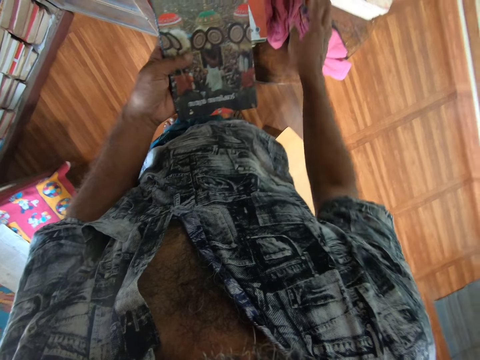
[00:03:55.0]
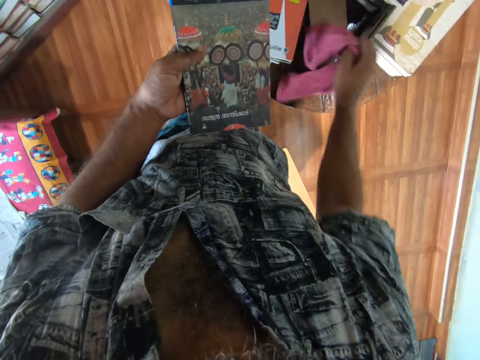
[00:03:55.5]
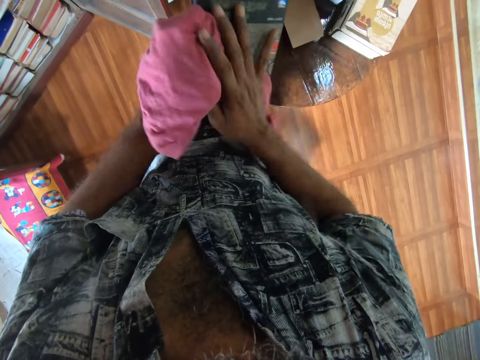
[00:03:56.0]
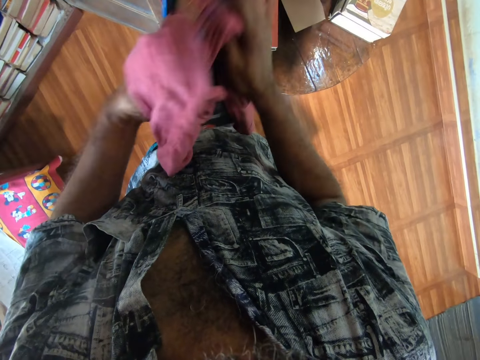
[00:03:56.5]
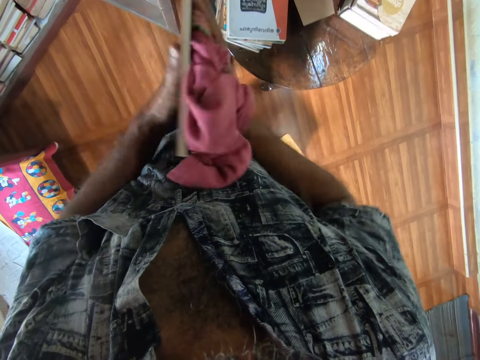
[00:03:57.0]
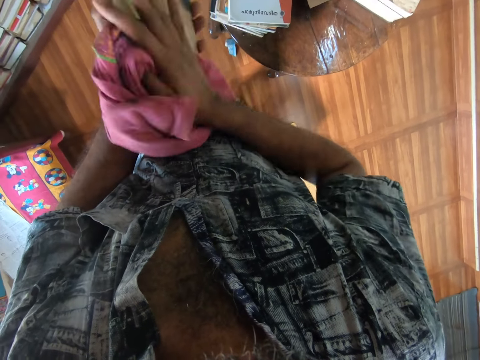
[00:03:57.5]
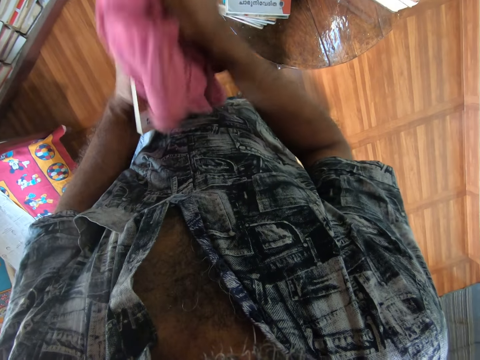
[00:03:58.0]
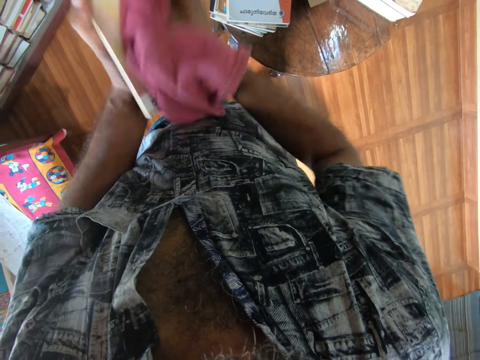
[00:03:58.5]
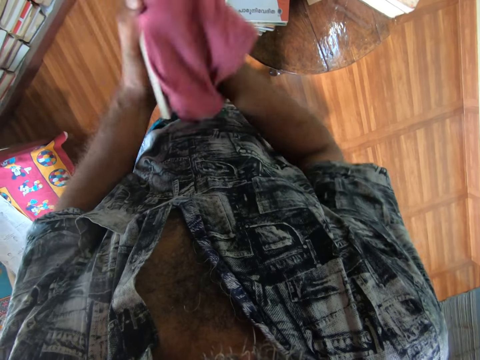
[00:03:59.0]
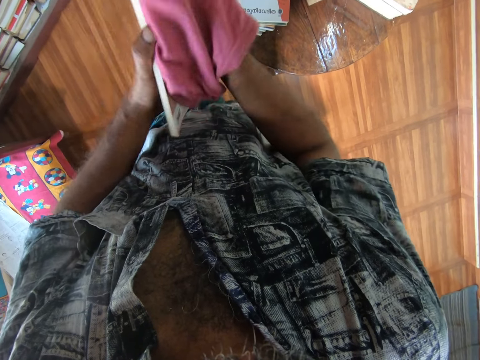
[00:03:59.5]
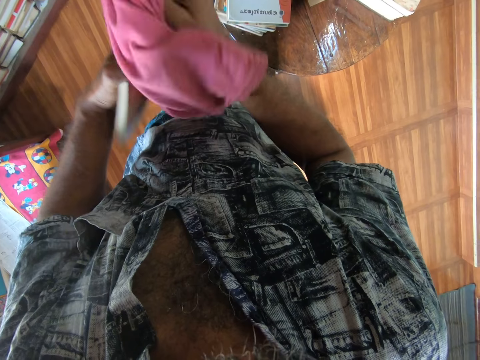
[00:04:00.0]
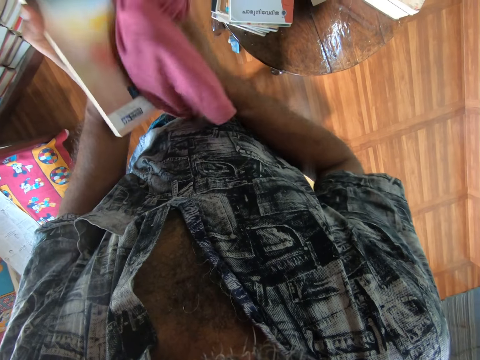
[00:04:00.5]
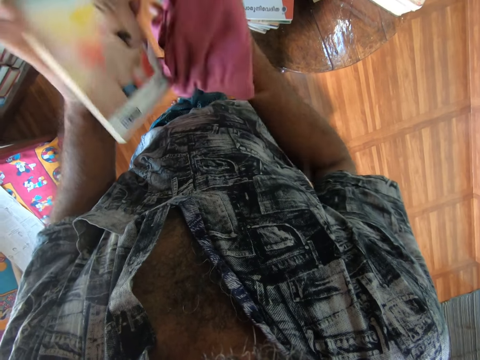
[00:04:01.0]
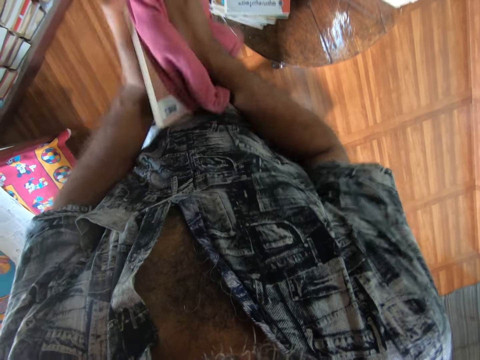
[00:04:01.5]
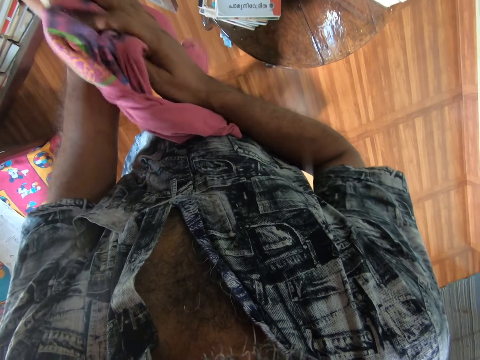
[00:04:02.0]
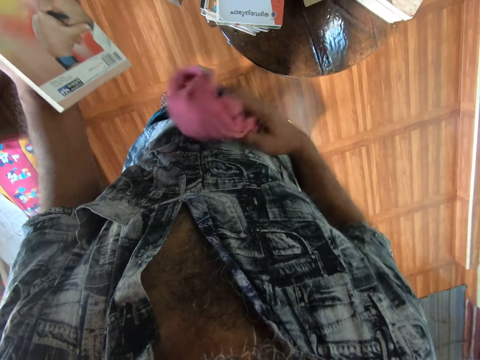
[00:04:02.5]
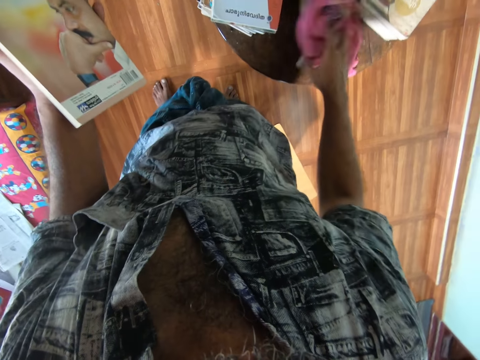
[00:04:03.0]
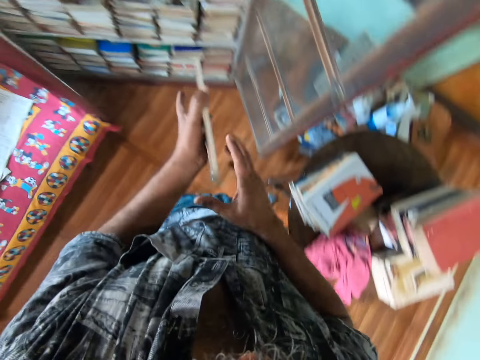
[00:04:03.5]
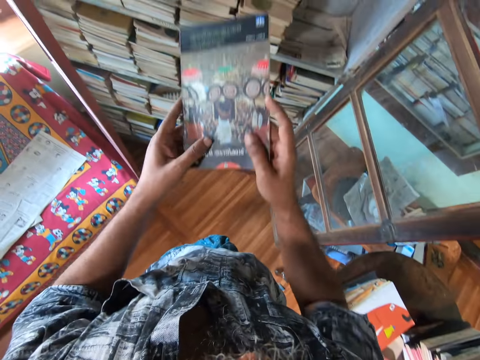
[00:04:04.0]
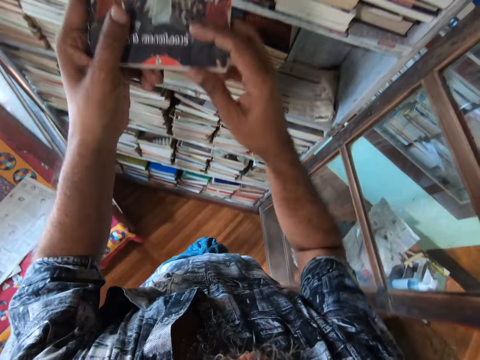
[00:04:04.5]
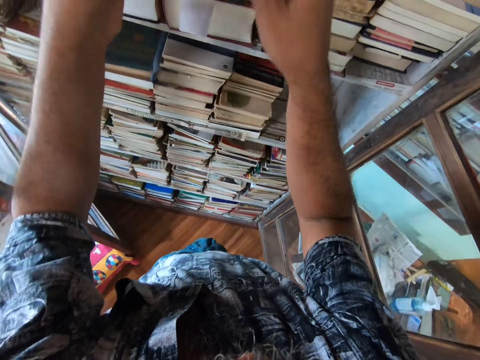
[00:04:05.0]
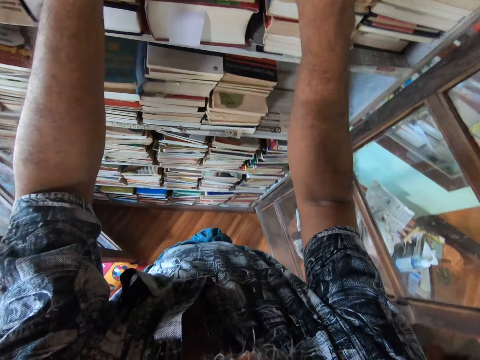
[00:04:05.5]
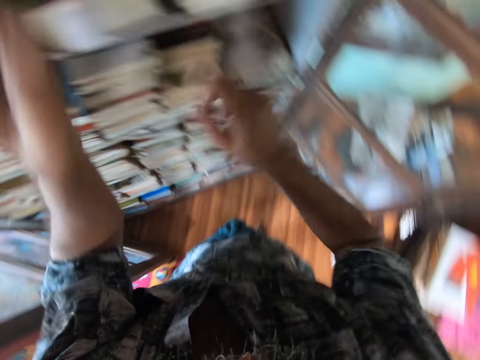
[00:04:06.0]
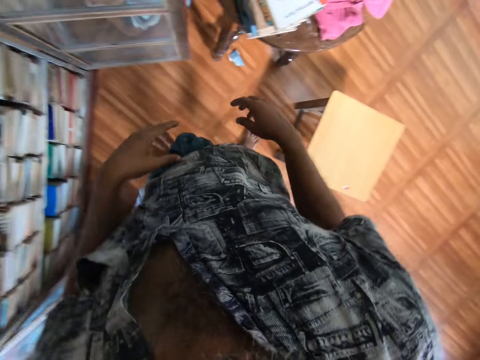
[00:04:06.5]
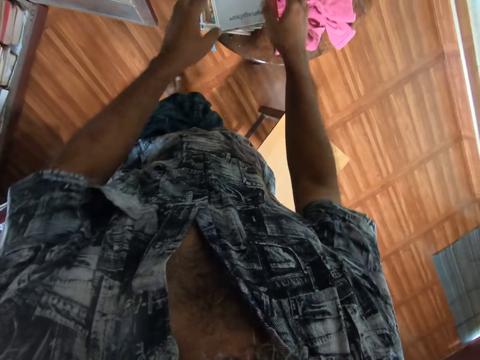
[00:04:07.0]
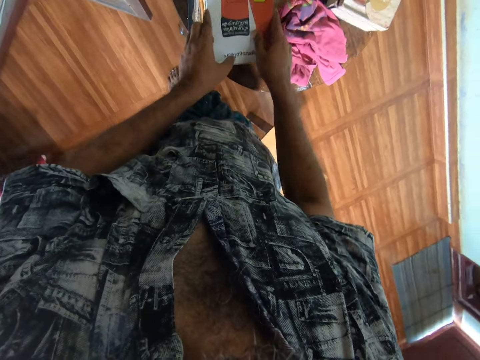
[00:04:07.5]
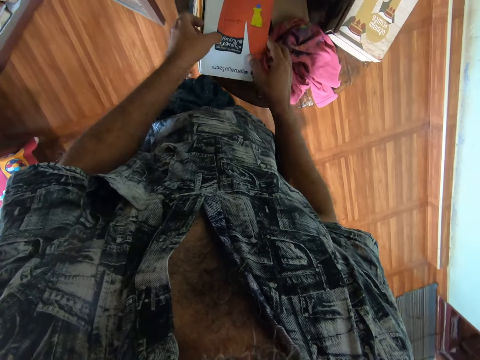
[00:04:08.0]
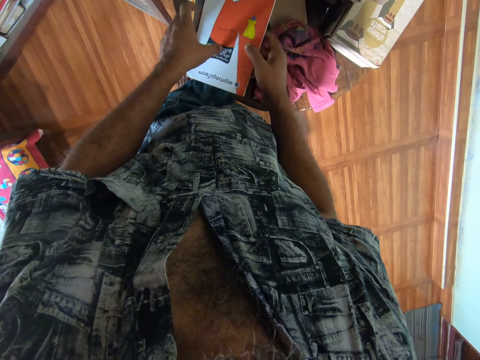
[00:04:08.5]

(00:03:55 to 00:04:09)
The camera wearer picks the towel from the table. They wipe the book with the towel. They place the towel on the table. They place the book on the cupboard shelf. They turn right. They pick the book from the table.

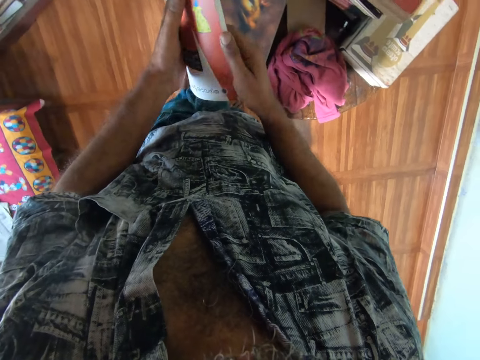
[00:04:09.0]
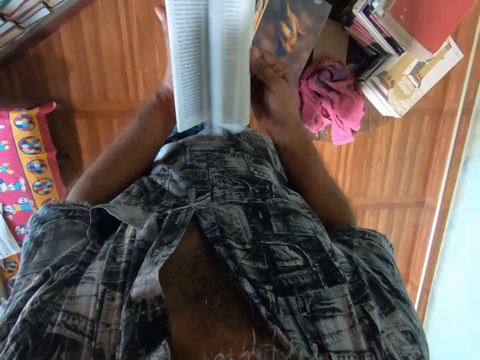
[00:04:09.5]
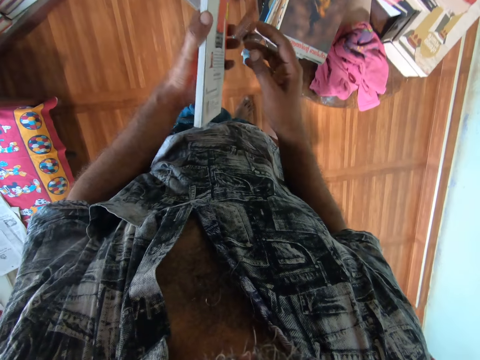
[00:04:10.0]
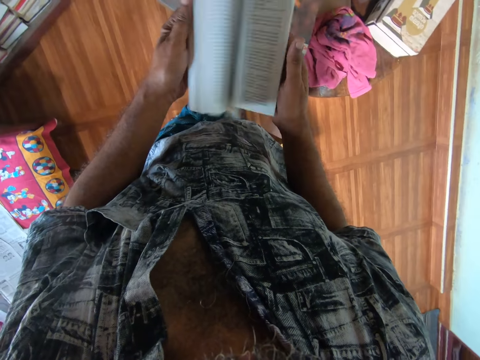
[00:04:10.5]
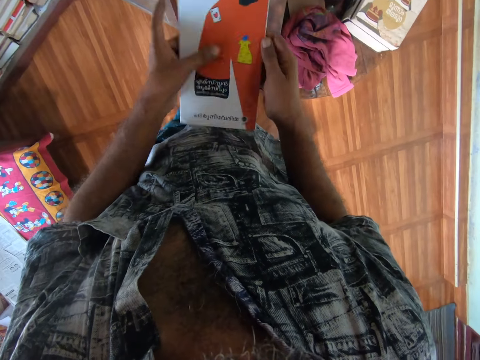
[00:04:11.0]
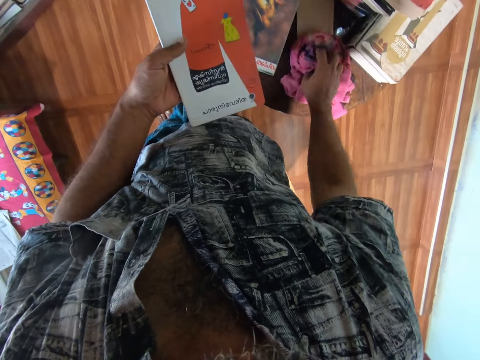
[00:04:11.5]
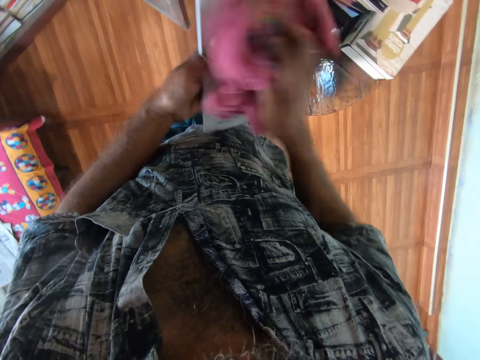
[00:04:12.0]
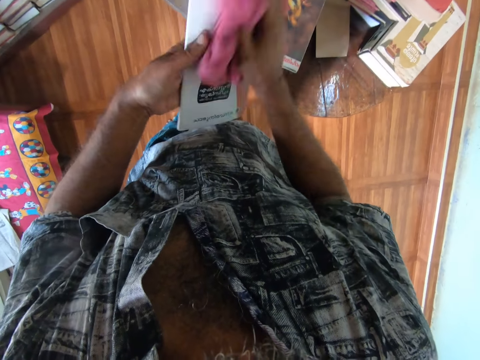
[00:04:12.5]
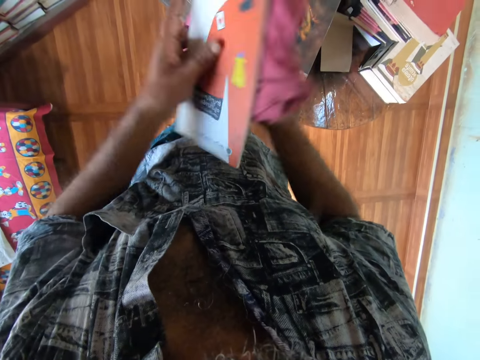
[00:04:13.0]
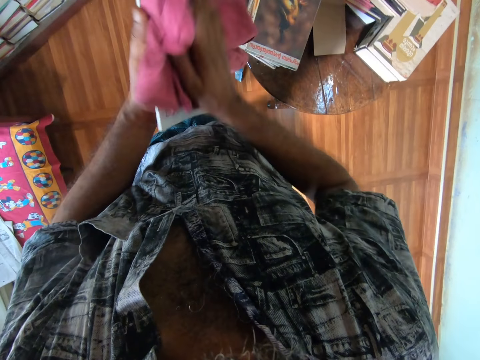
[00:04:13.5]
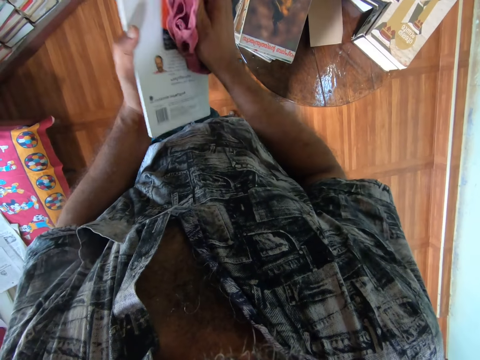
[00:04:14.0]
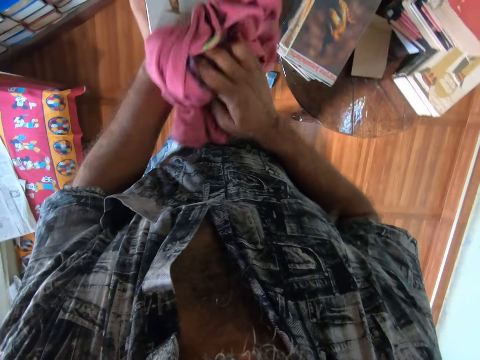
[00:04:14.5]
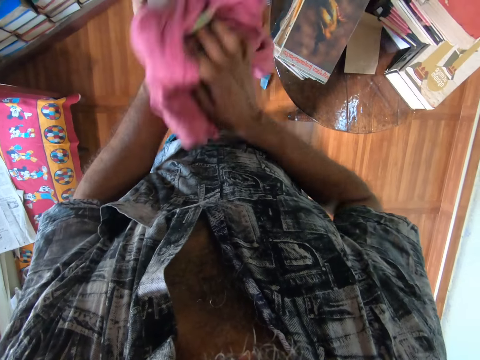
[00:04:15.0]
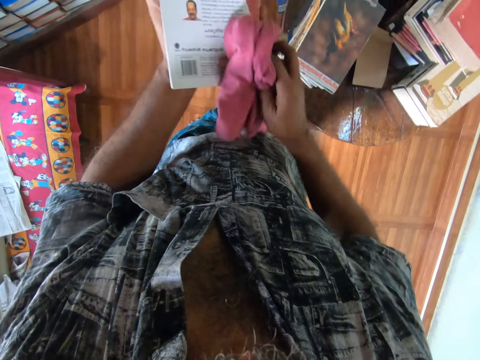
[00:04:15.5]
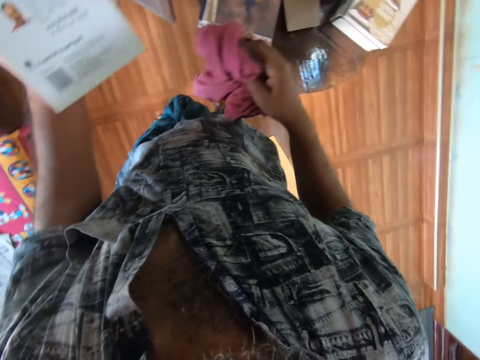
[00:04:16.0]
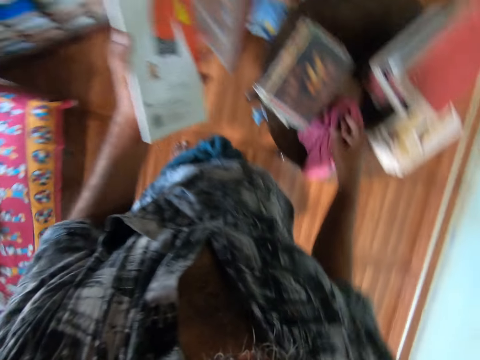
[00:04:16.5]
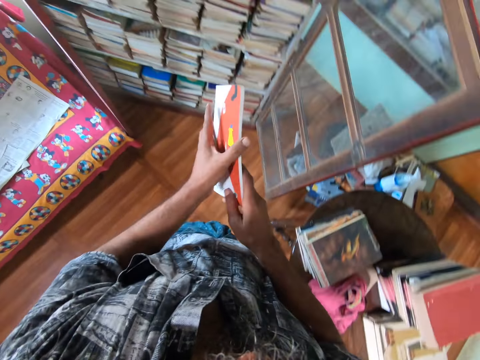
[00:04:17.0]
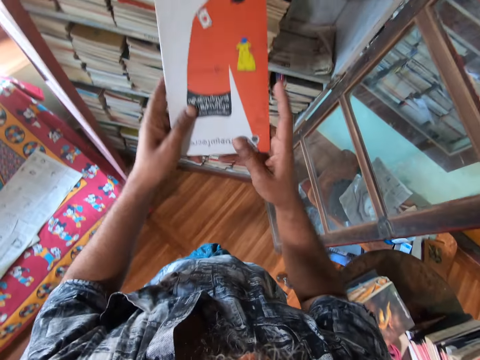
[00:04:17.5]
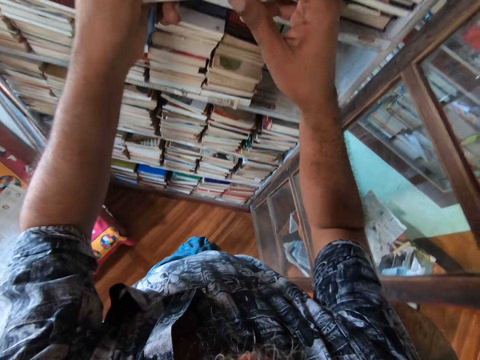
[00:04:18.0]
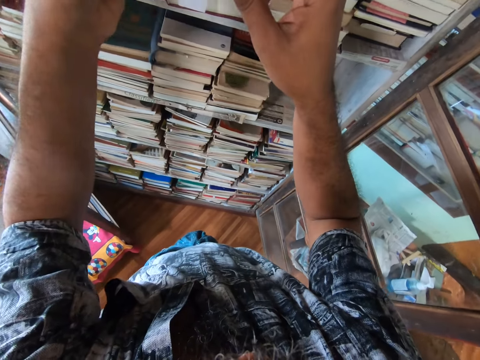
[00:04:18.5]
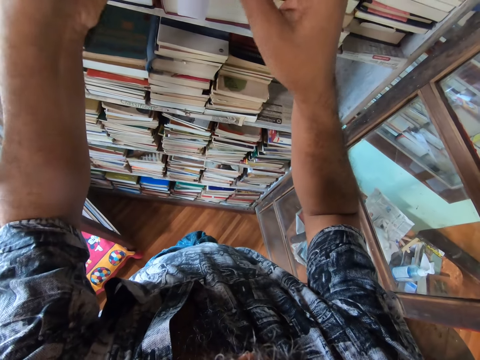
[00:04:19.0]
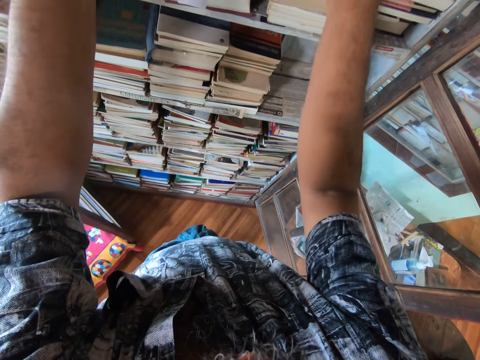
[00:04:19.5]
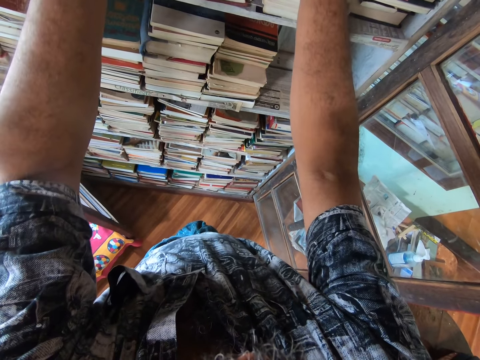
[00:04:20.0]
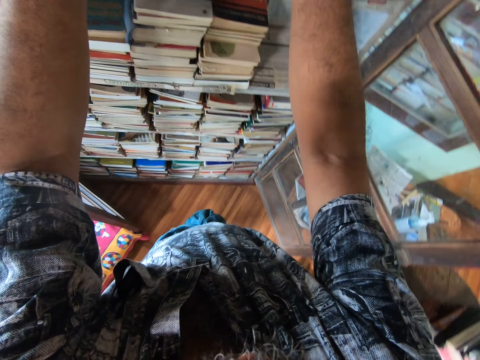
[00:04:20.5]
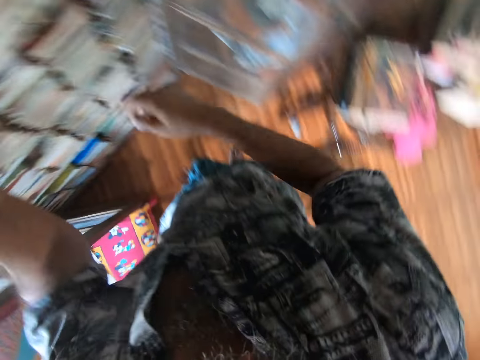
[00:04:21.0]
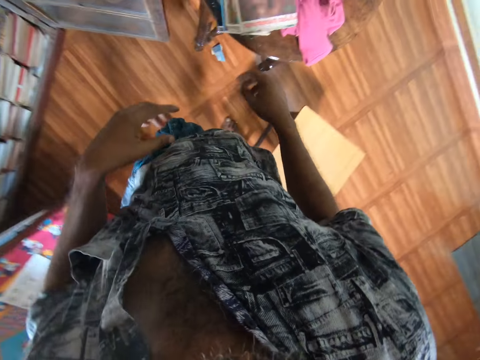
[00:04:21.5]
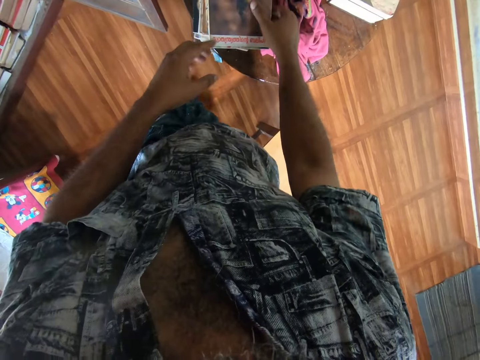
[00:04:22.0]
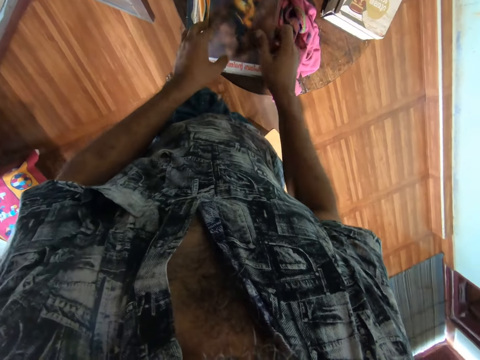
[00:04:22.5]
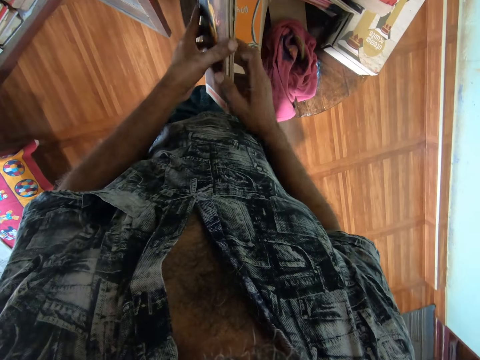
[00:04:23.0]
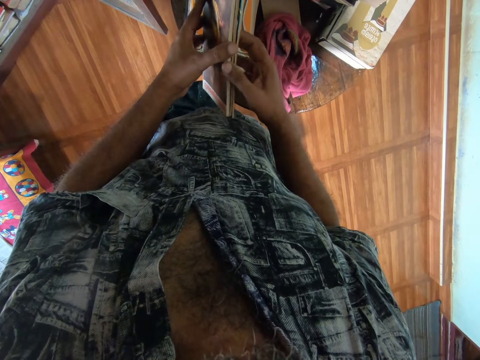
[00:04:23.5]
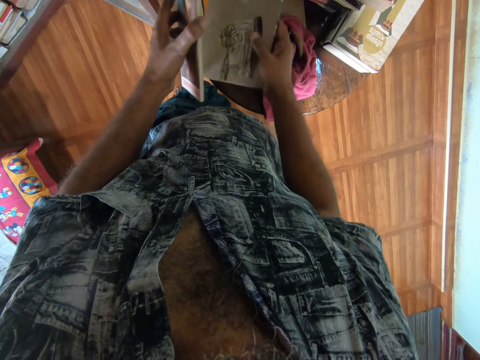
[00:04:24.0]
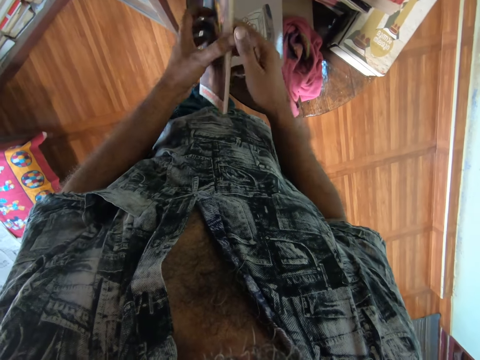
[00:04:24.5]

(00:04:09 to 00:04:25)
The camera wearer flips the pages of the book. They pick the towel from the table. They wipe the book with the towel. They place the towel on the table. They place the book on the cupboard shelf. They turn right. They pick the book from the table. They separate the books. They drop the book on the table.
